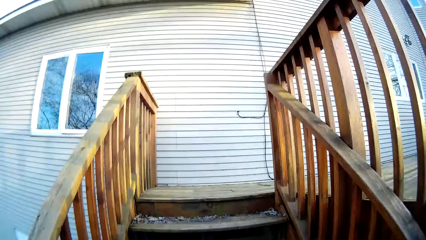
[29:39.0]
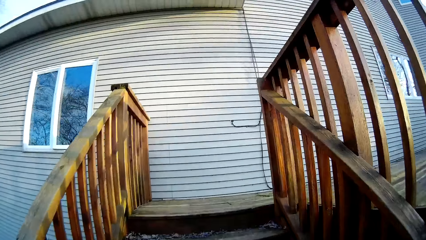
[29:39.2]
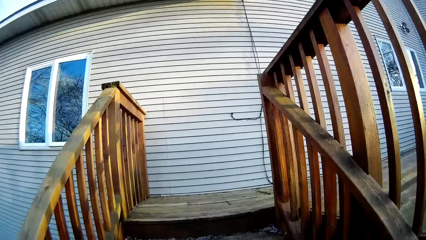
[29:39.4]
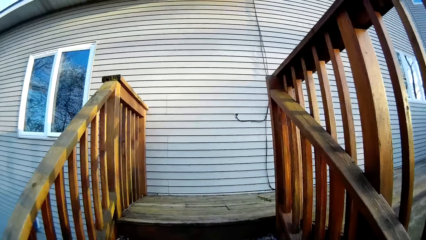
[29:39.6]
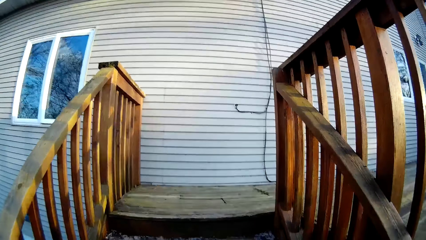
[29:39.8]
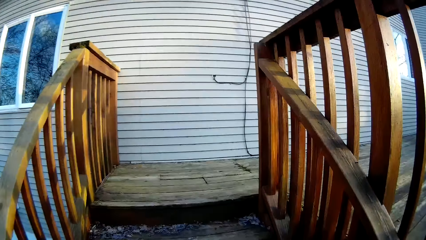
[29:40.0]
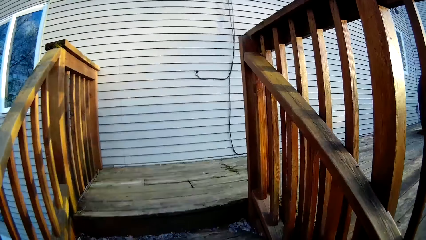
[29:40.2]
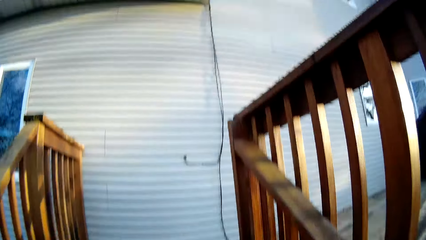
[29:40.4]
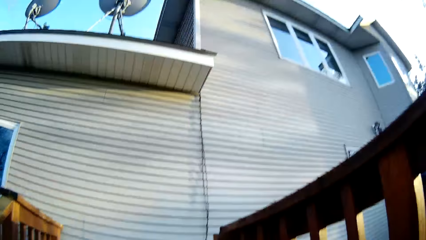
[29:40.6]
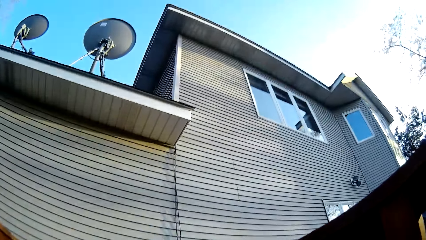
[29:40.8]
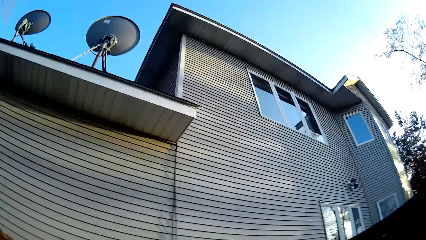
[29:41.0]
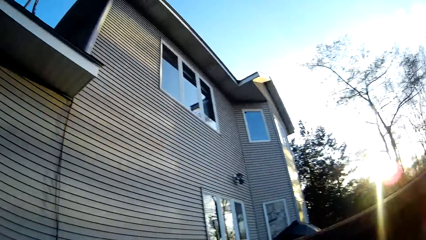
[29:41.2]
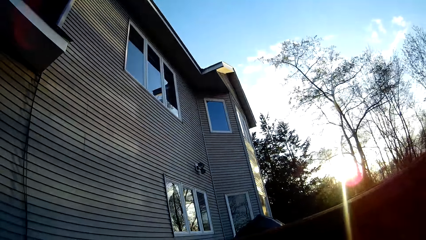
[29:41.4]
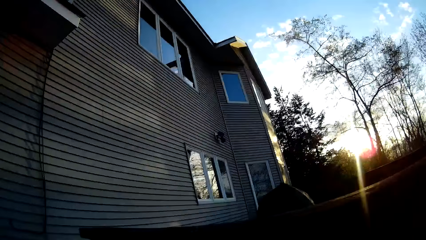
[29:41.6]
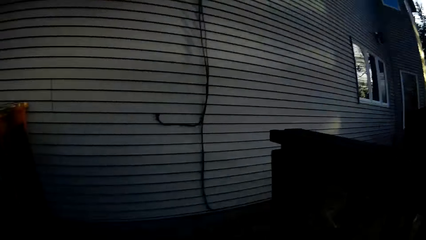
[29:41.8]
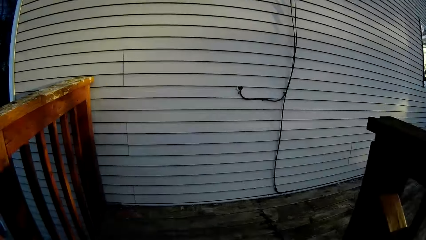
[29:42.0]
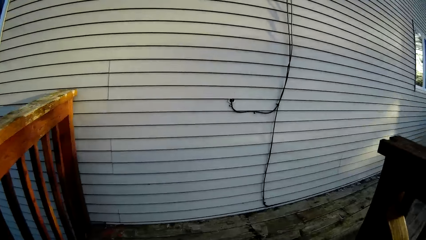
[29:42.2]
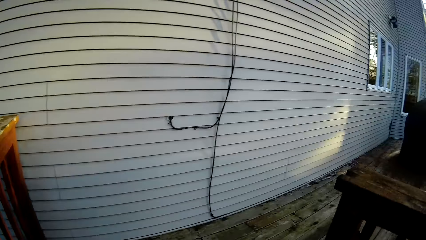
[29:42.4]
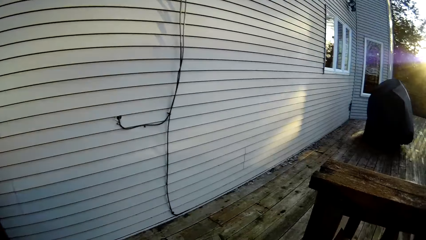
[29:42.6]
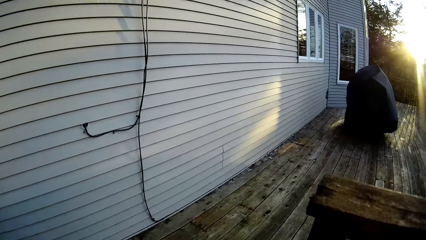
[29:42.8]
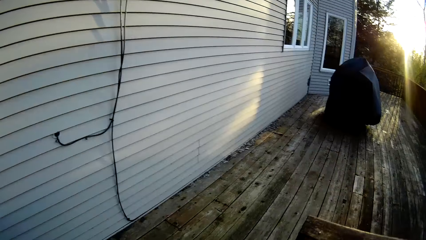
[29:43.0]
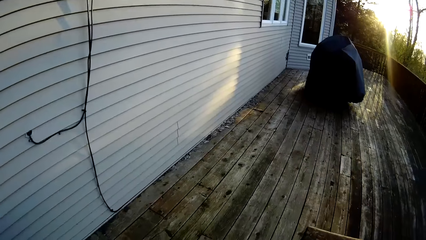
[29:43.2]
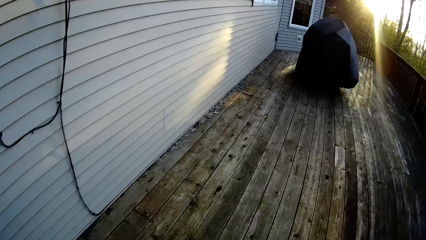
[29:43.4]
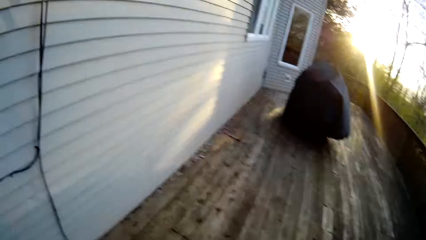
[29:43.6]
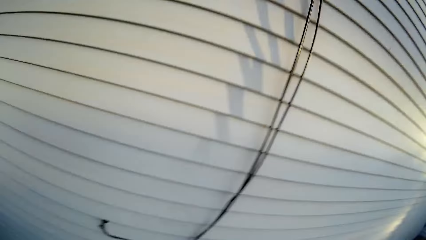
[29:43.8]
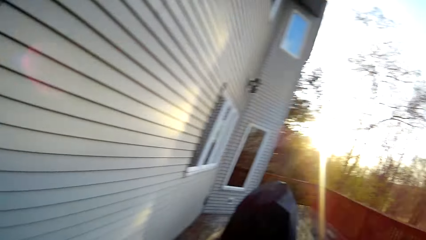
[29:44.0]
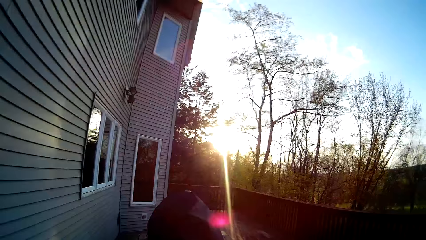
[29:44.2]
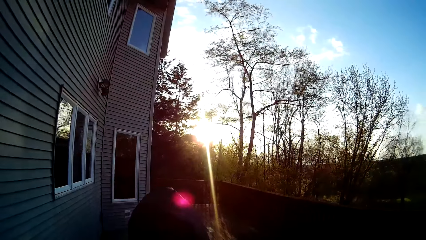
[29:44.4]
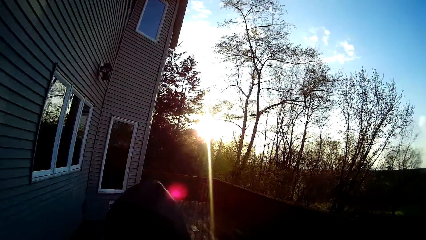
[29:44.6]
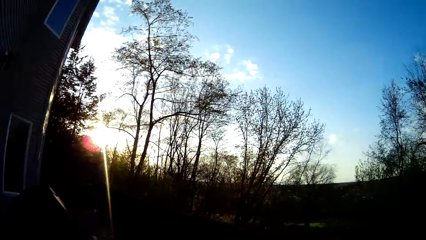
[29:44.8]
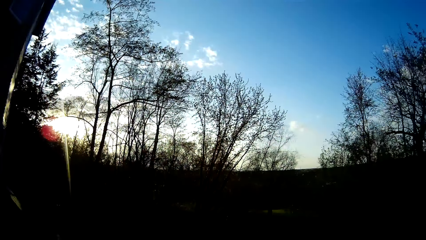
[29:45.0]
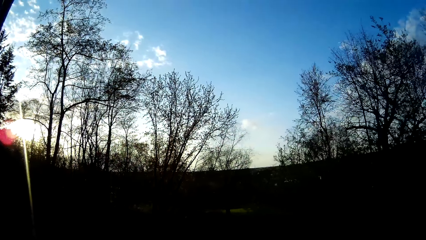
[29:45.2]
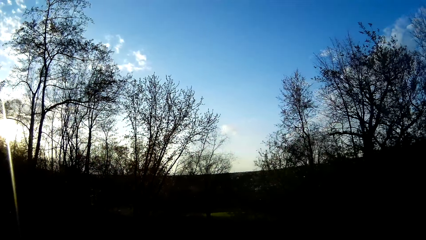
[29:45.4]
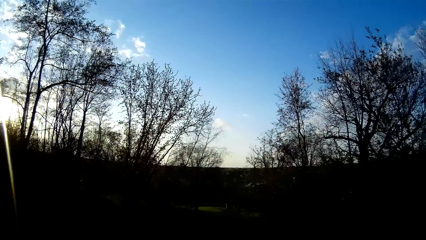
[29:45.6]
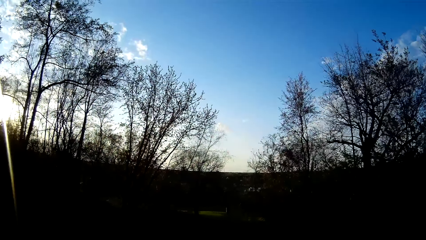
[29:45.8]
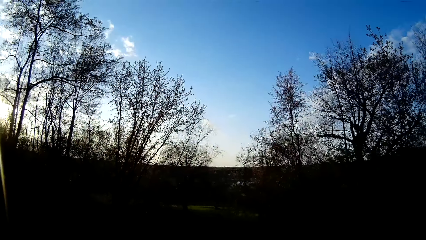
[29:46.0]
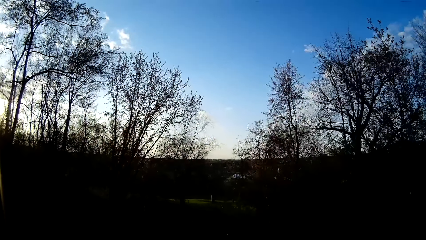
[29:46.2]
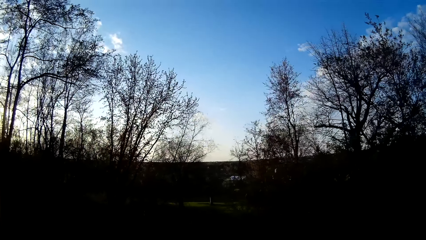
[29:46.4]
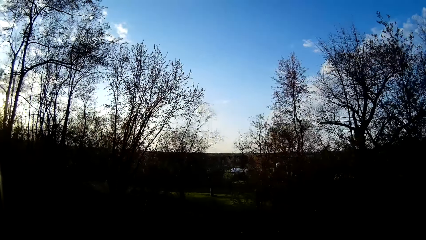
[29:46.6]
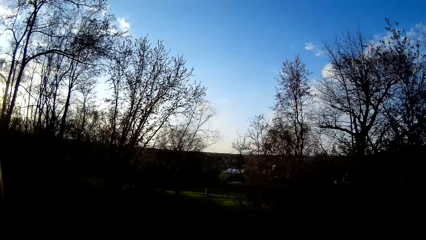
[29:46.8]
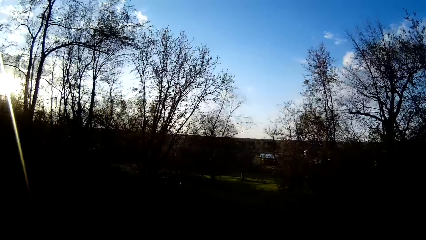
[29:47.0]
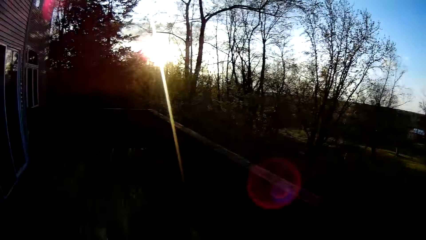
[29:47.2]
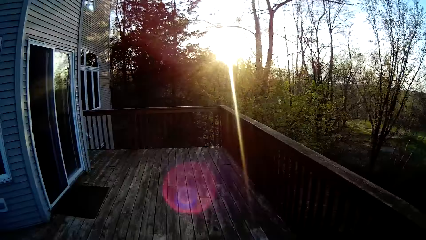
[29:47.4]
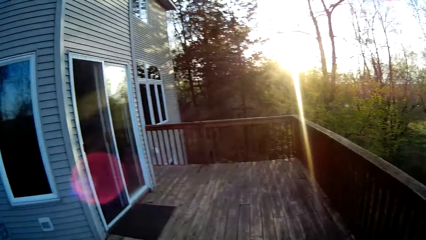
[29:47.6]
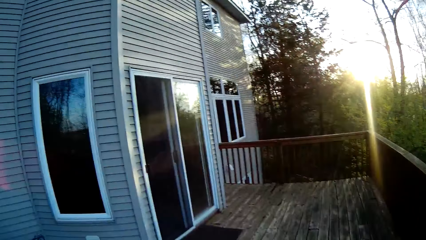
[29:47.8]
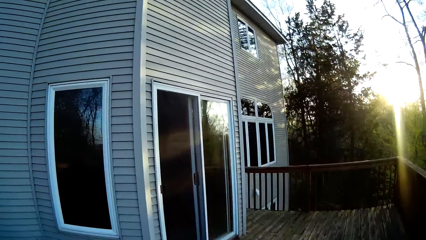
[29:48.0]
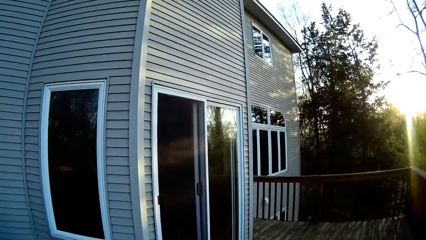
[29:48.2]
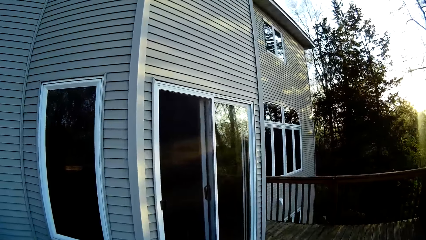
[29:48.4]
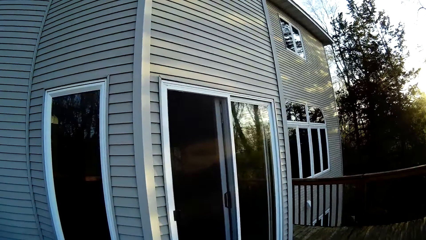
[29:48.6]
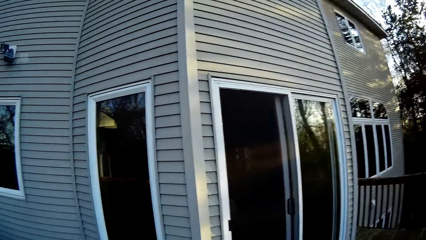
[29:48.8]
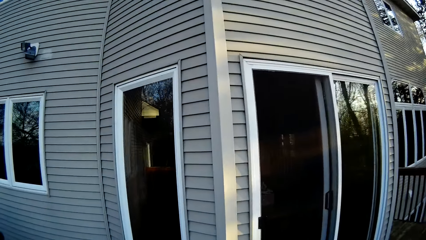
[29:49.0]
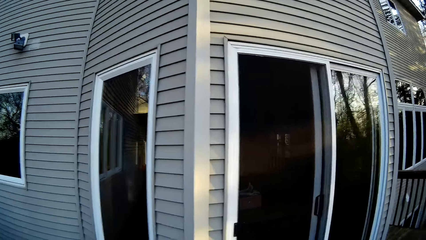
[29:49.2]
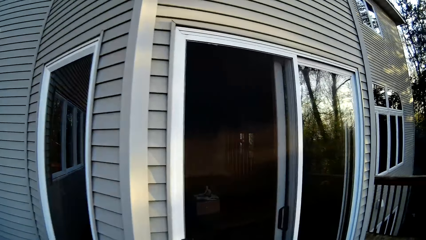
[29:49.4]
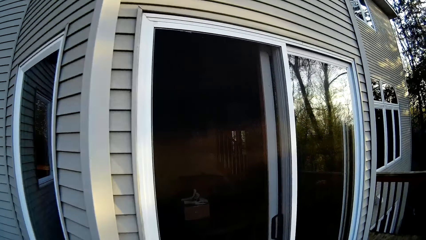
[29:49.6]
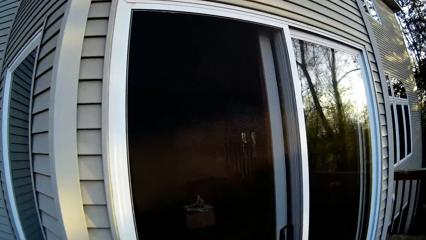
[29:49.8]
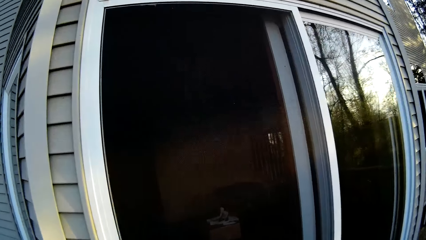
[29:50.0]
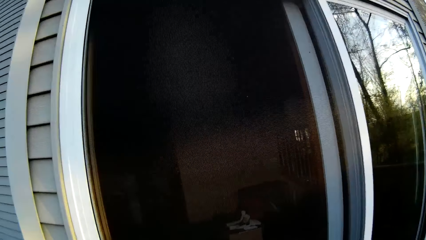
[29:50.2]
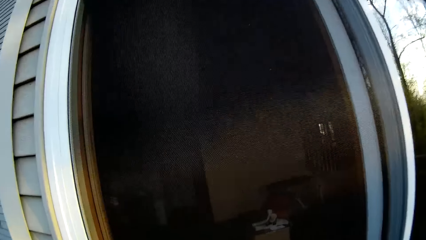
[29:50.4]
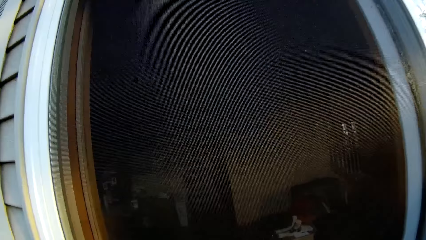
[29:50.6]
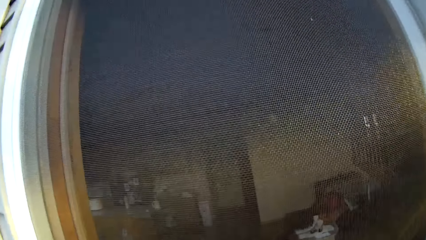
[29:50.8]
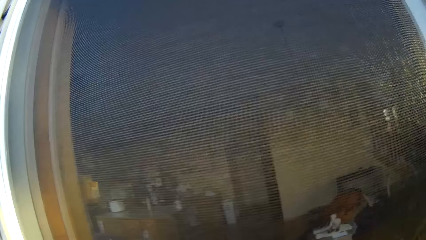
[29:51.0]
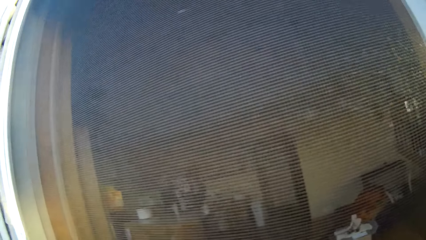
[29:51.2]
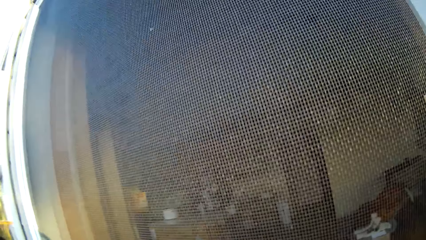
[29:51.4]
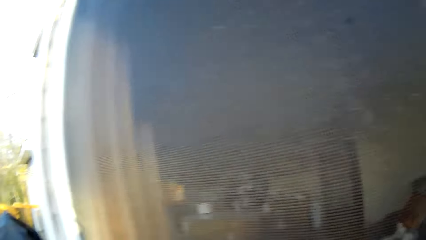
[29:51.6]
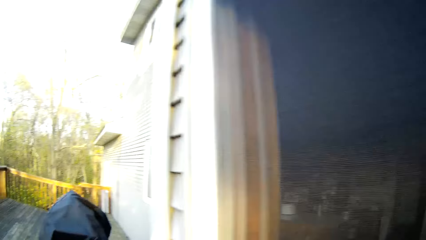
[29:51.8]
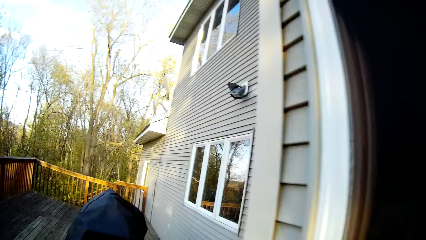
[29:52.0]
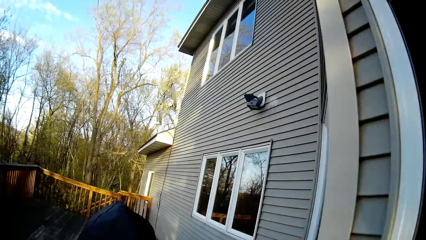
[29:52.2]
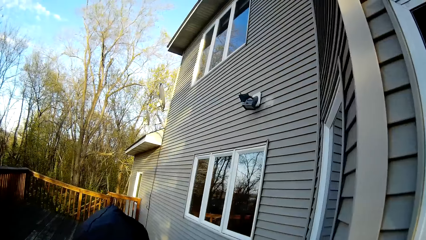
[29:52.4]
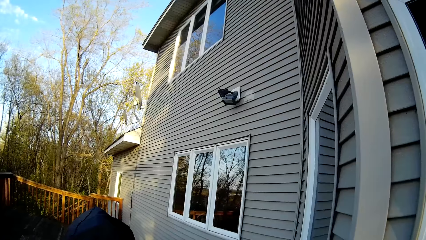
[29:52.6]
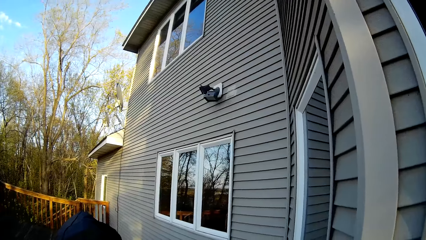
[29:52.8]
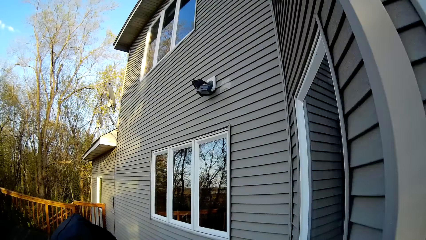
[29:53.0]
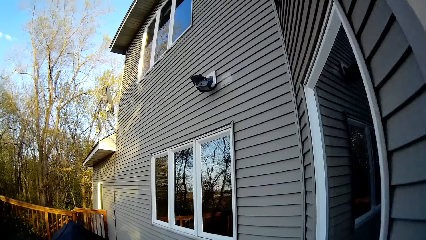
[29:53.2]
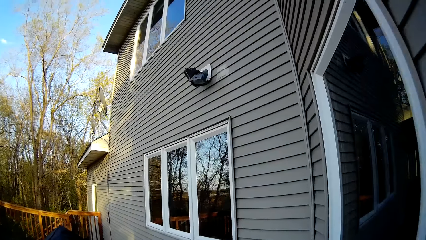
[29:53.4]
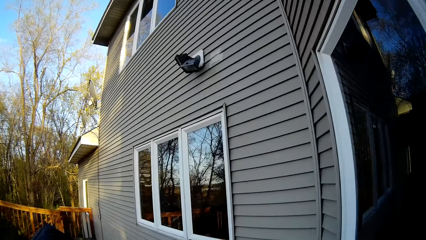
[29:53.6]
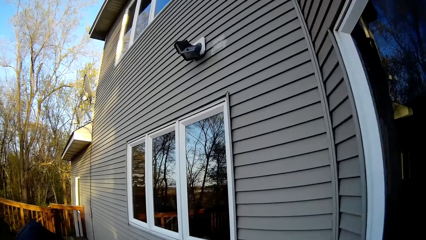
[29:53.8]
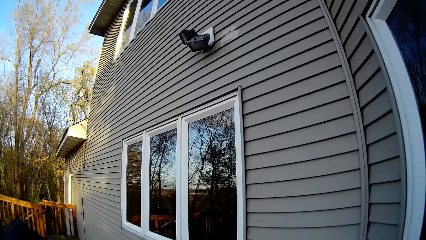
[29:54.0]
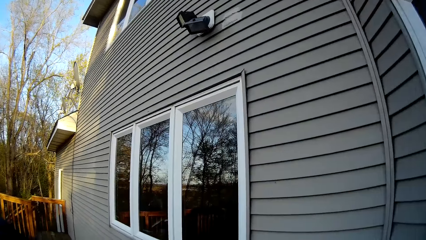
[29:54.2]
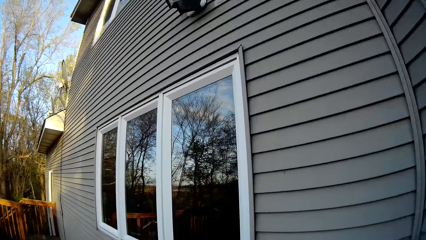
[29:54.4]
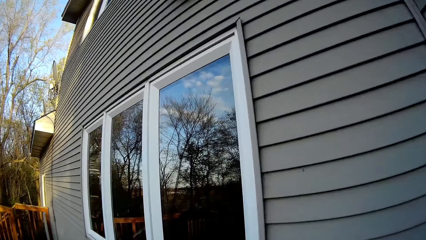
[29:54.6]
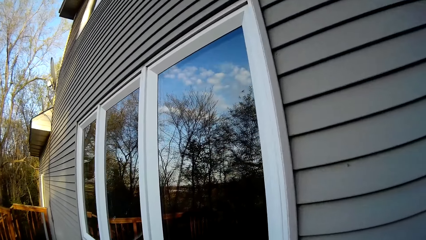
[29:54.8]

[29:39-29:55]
The camera wearer walks towards a building. They walk towards the door. They stop at the entrance of the building. They stare at the door. They walk towards the window of the building. They walk around the balcony.
